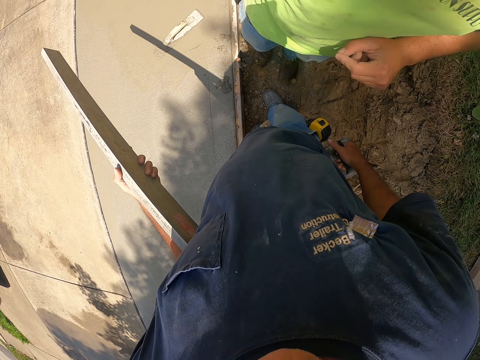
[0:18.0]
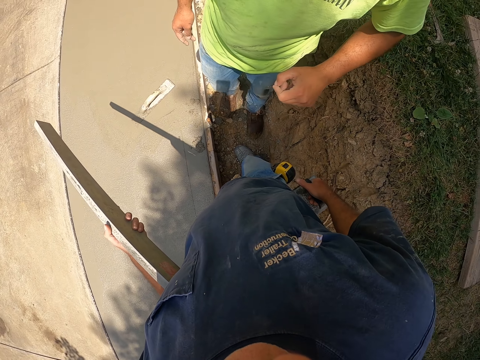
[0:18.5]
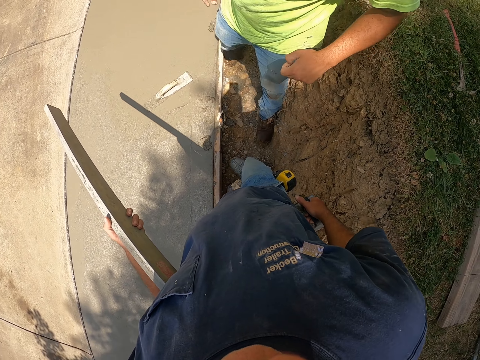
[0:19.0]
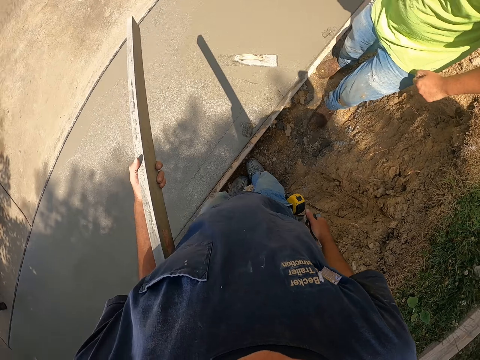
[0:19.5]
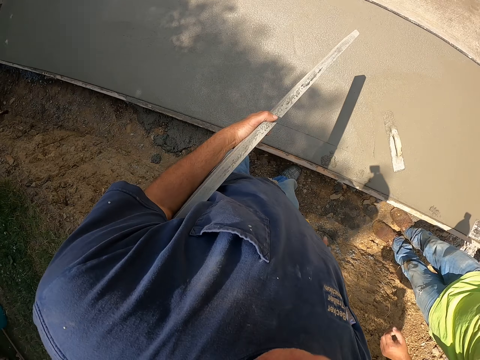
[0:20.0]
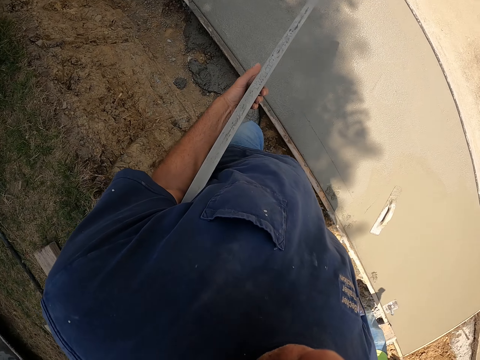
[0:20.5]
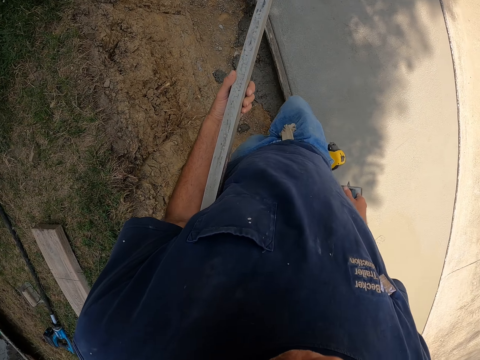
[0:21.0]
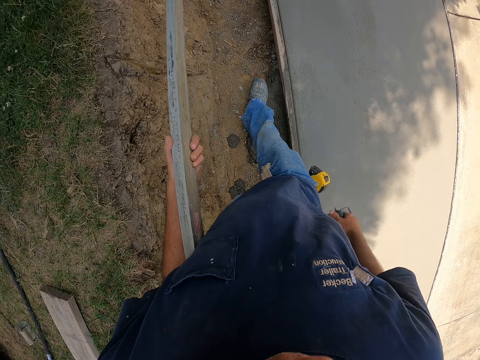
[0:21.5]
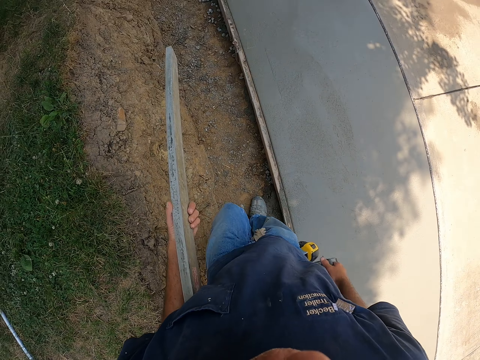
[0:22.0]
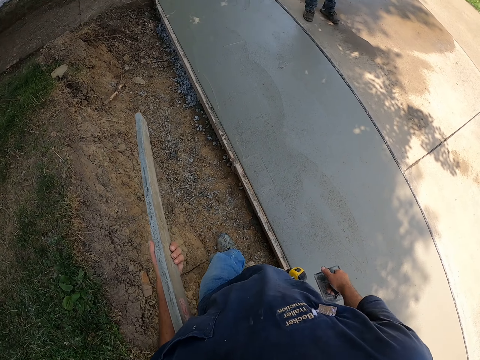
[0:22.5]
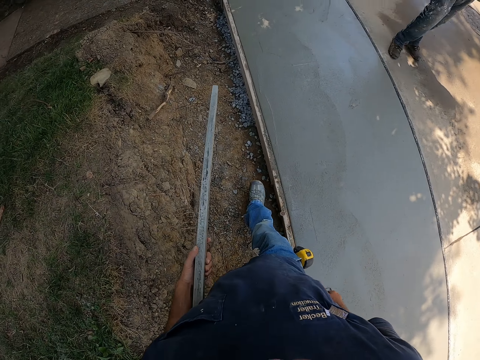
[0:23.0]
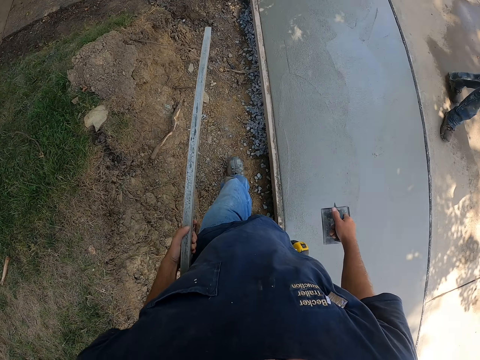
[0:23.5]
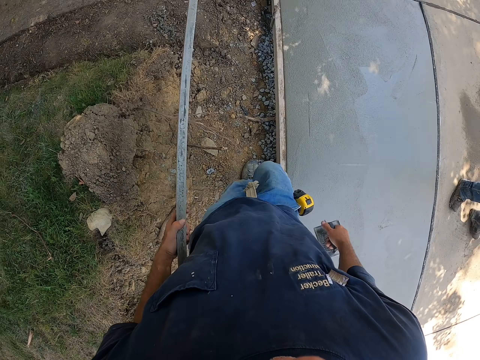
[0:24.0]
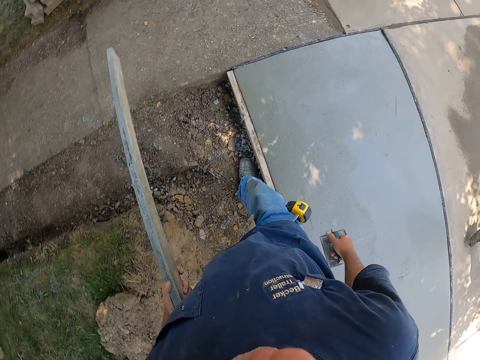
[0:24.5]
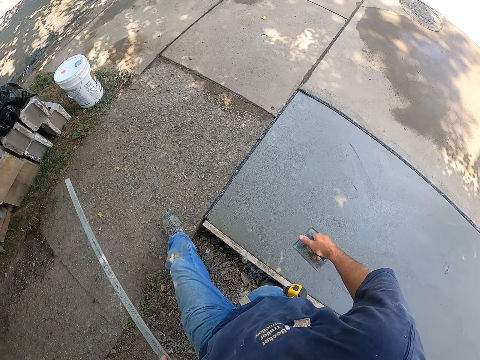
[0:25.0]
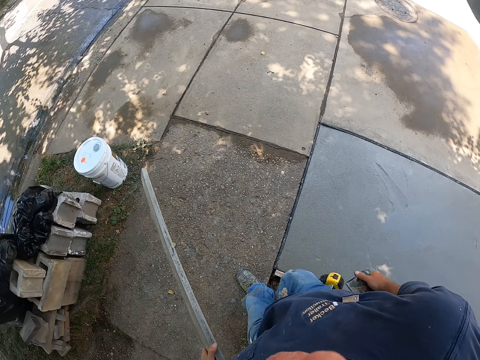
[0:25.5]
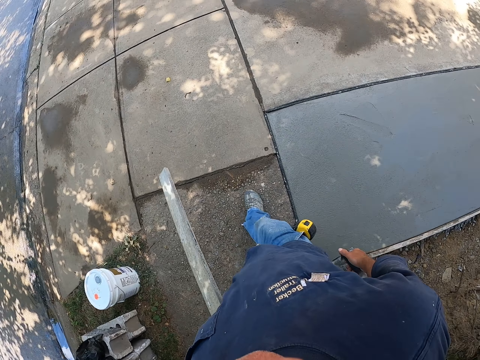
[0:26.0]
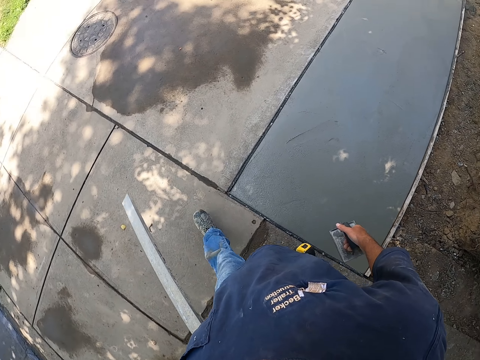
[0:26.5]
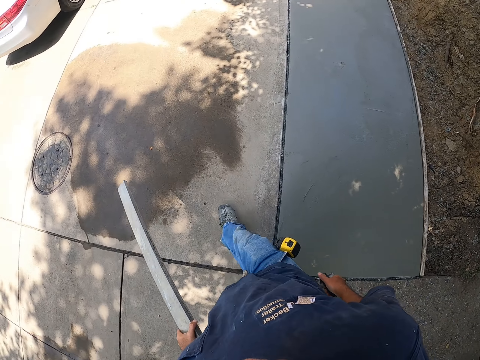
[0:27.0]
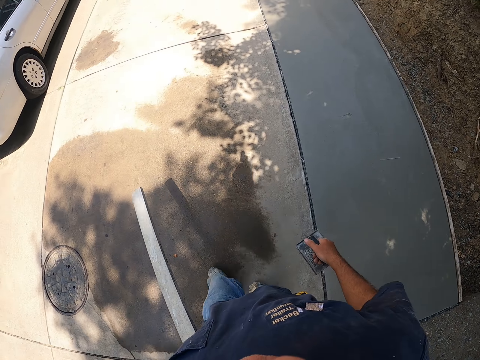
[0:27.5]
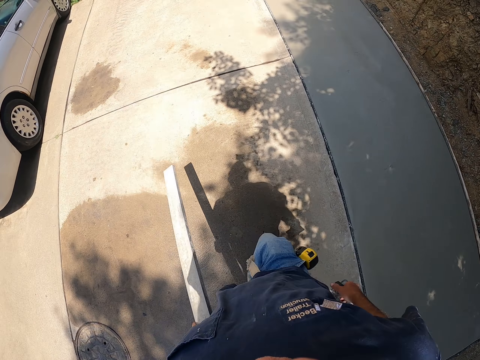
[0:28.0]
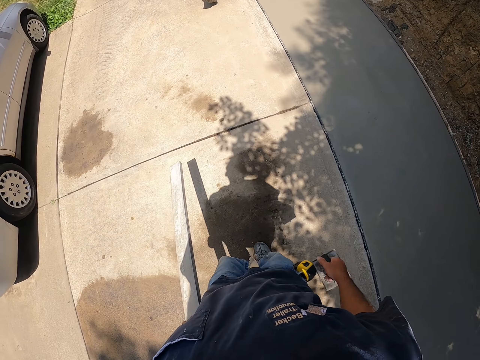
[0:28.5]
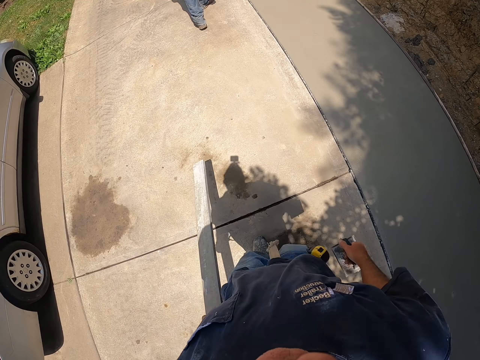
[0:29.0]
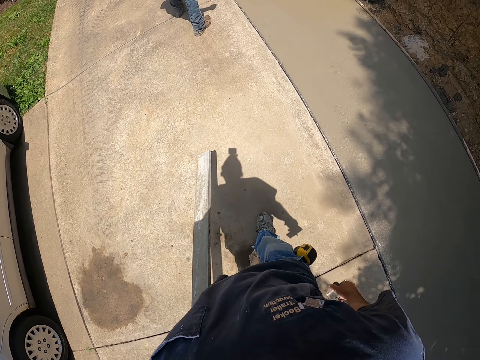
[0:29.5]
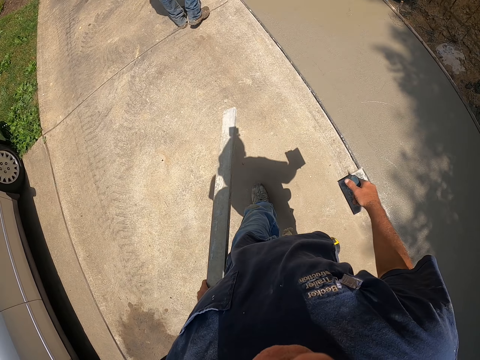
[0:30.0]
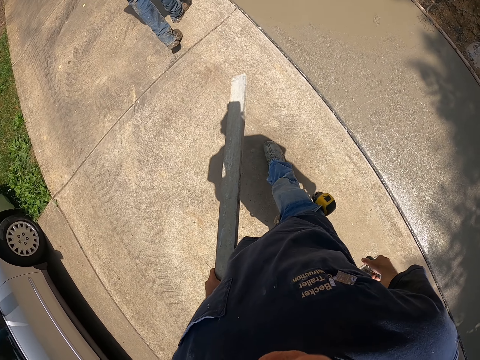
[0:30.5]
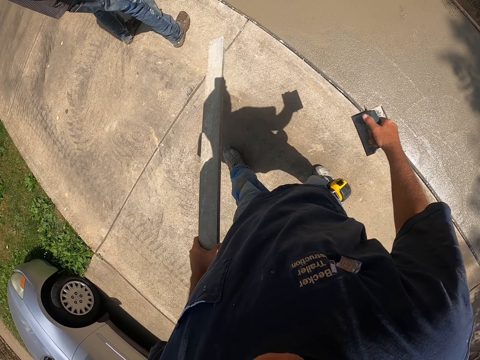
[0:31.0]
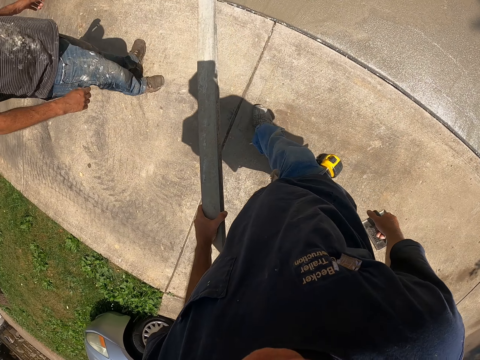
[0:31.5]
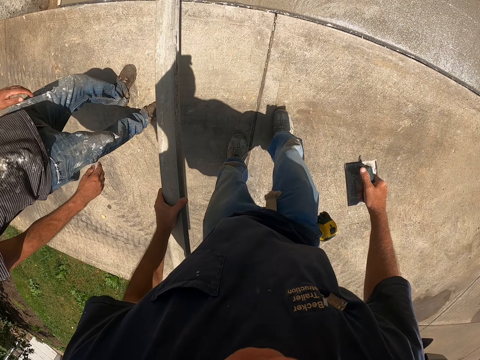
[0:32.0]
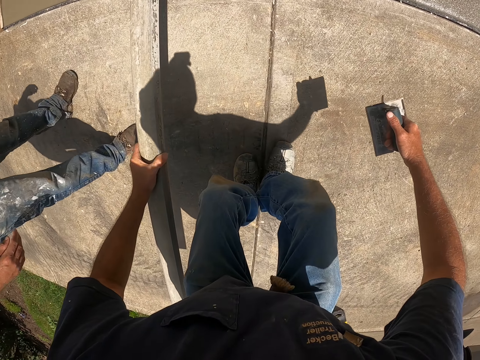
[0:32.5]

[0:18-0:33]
A man steps backwards from the camera wearer. The camera wearer carries a trowel and floor screed steel back along the wet driveway. They walk. Another man walks along the driveway. The other man stands beside the camera wearer along the wet driveway floor.

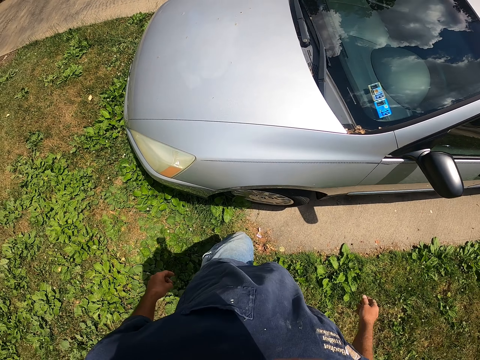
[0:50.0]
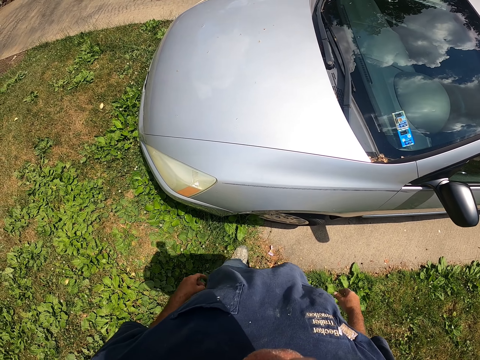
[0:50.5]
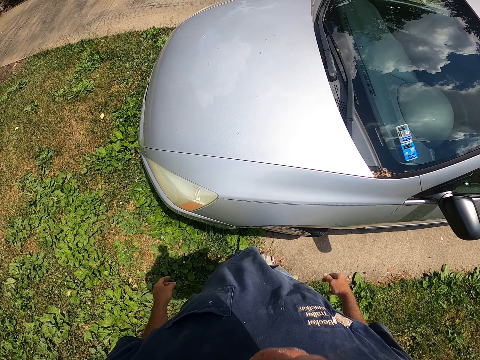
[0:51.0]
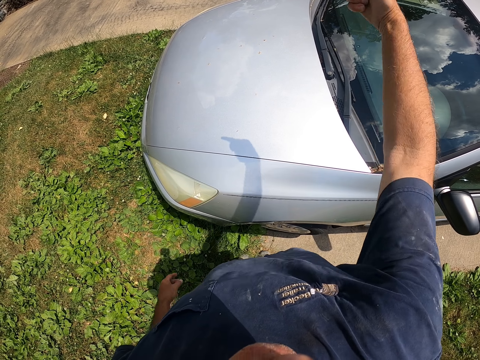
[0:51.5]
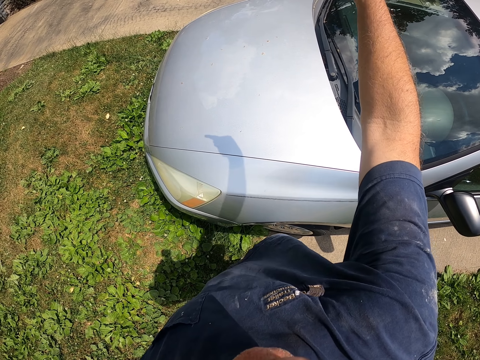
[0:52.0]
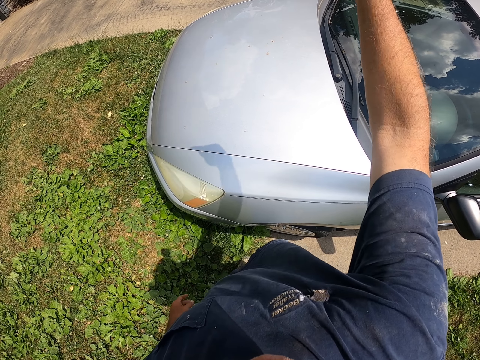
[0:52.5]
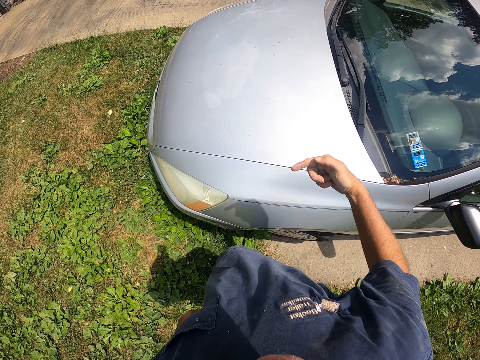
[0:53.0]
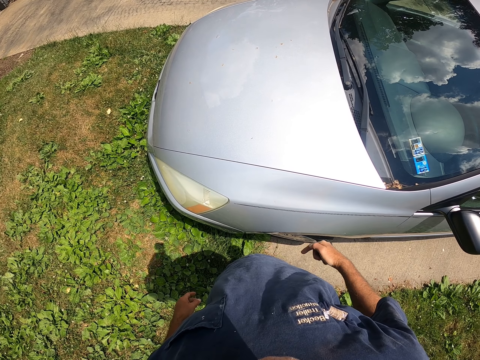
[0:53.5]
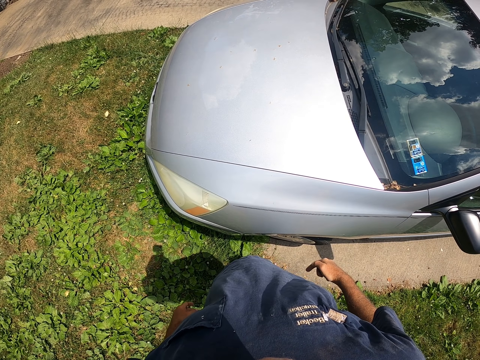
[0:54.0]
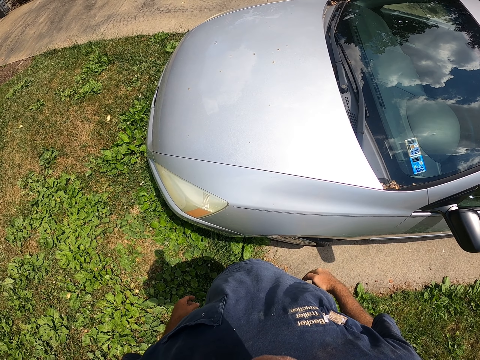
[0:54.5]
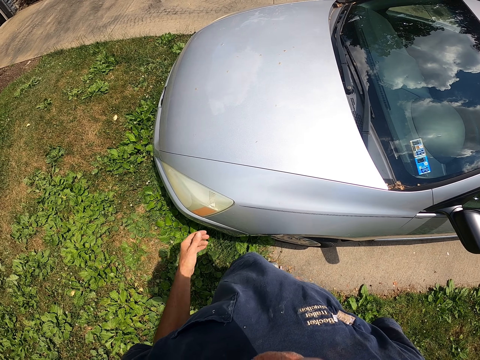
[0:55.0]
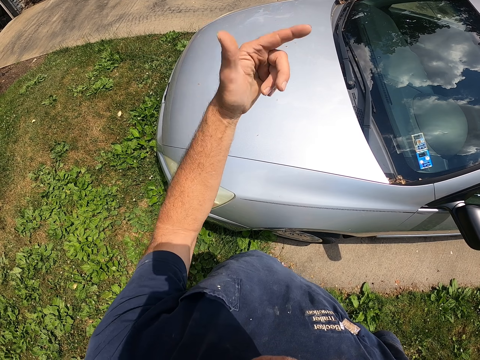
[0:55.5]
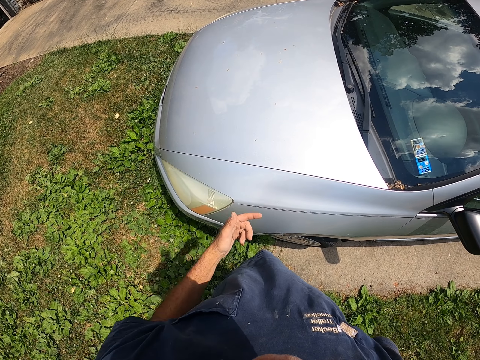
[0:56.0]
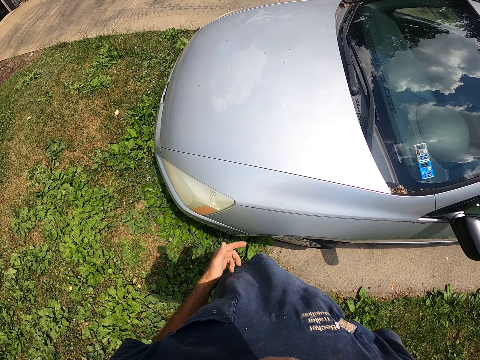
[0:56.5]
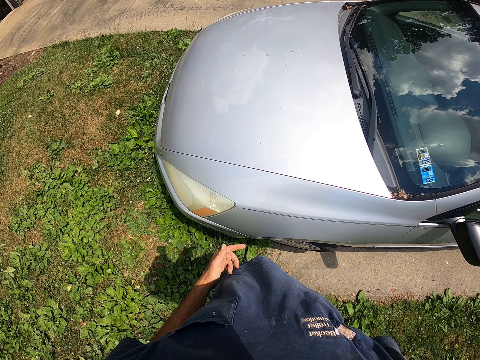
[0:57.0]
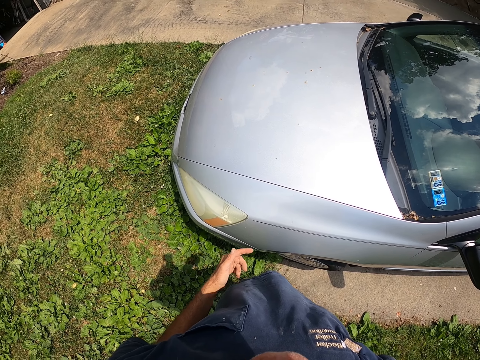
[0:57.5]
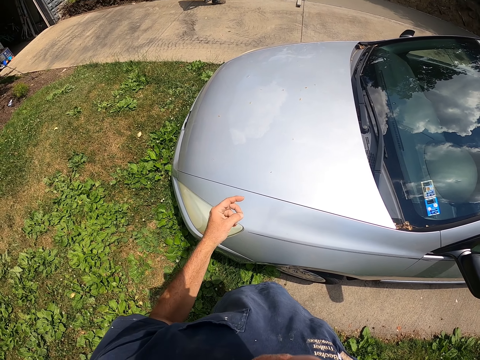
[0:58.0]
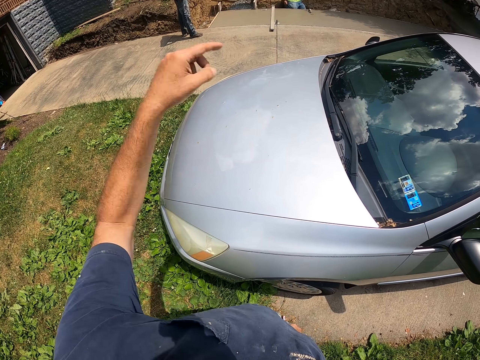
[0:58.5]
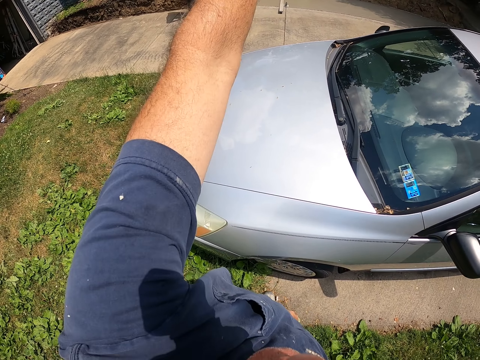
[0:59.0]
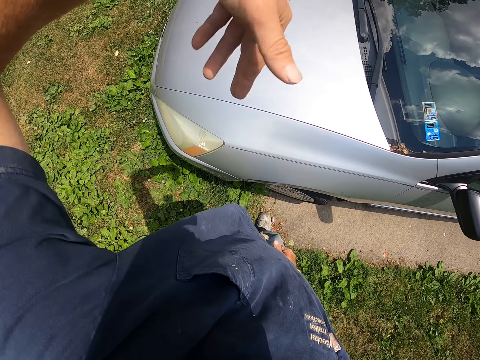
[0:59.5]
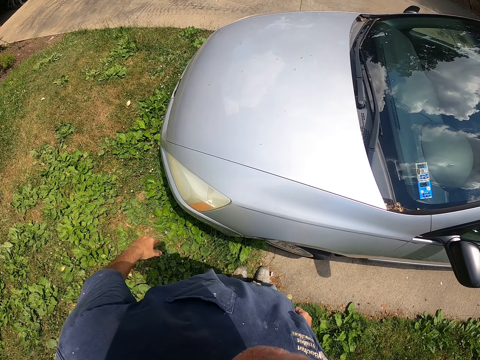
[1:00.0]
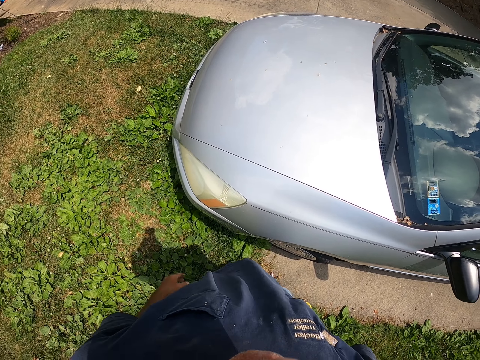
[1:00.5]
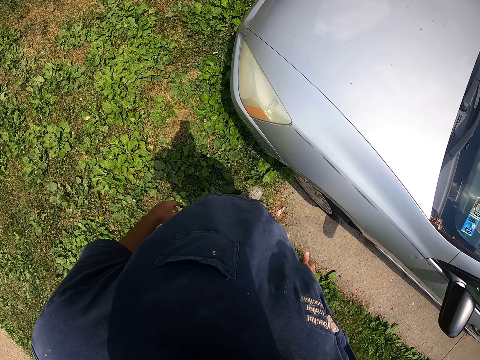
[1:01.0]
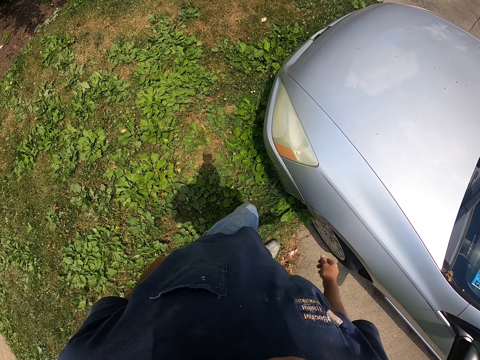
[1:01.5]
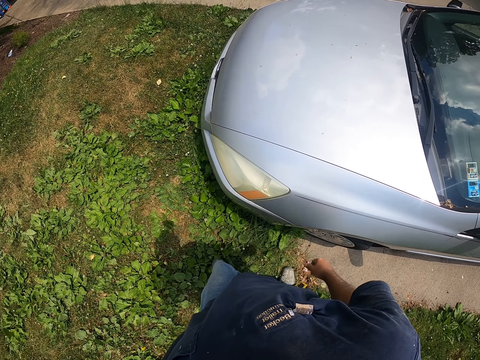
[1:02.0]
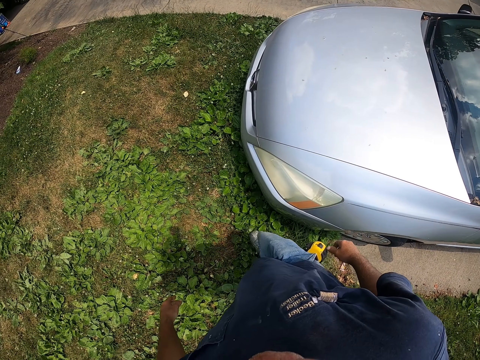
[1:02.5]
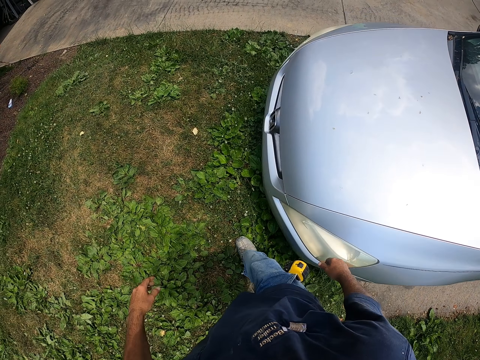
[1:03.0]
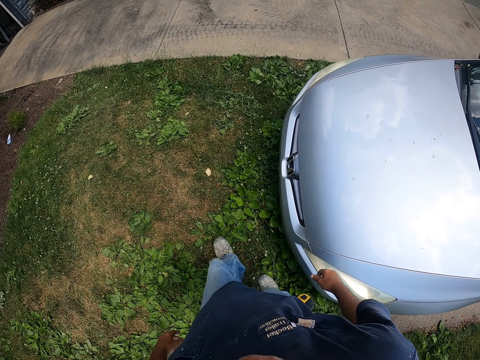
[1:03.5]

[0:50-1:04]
The camera wearer stands in the garden. They gesture and converse. They point their hands. They walk in the garden along the car.
